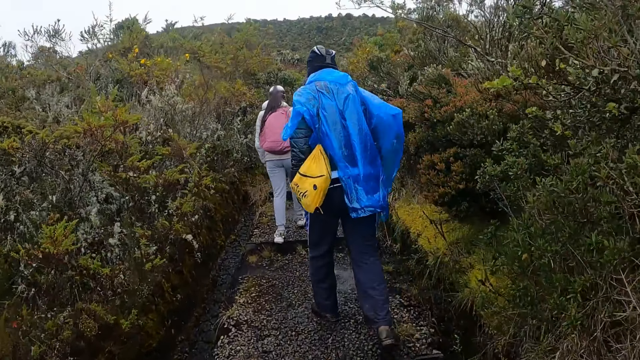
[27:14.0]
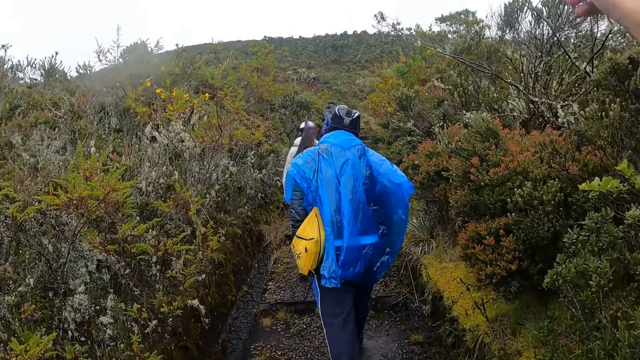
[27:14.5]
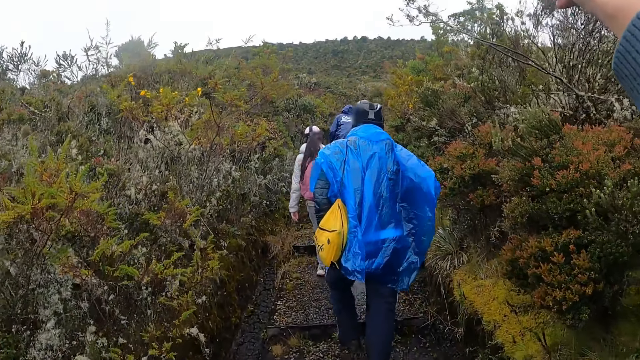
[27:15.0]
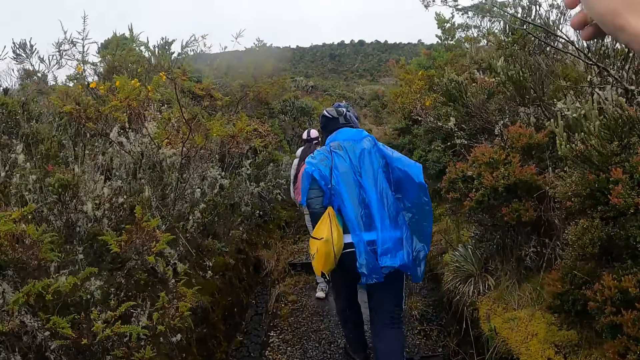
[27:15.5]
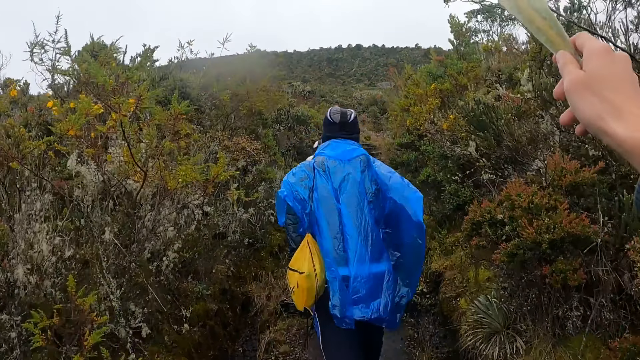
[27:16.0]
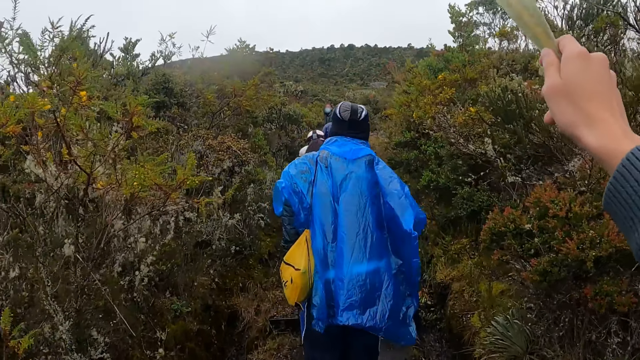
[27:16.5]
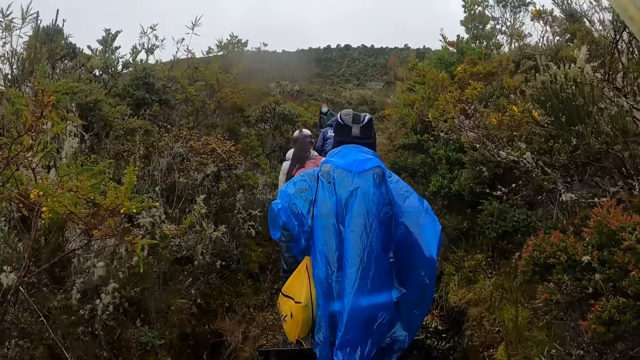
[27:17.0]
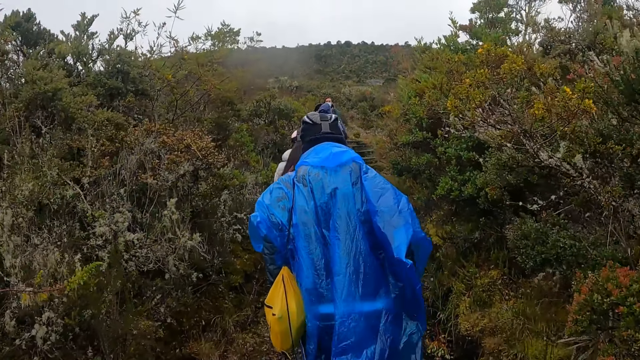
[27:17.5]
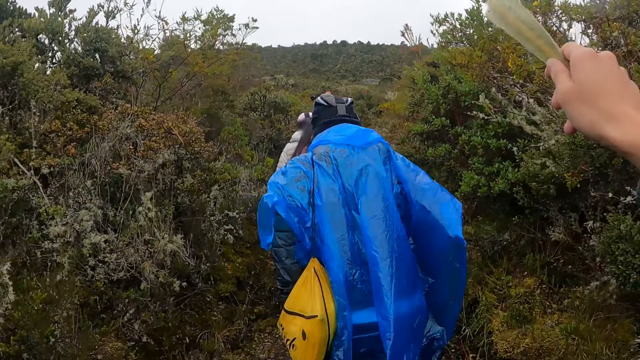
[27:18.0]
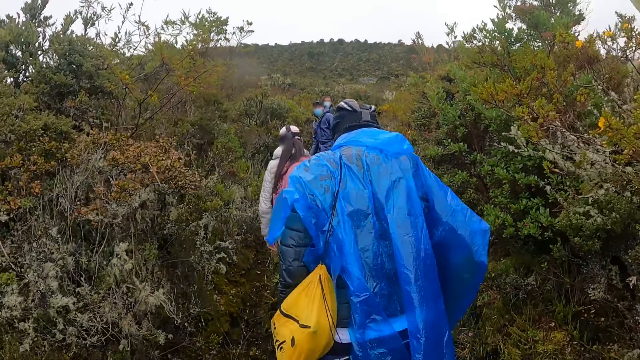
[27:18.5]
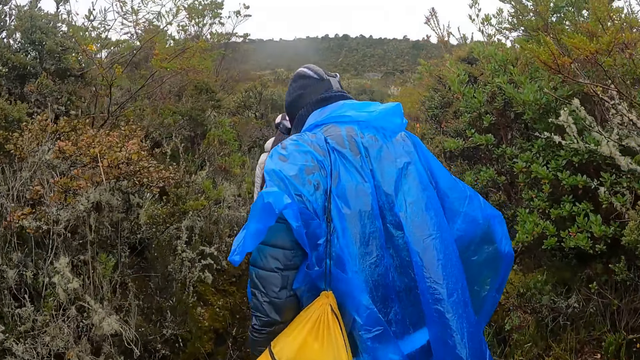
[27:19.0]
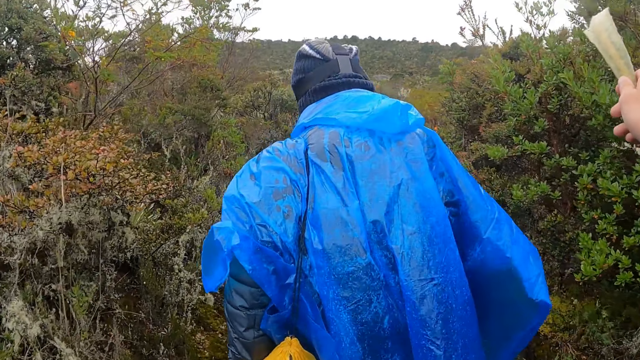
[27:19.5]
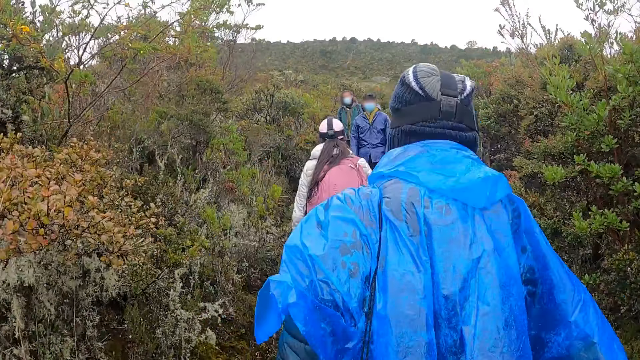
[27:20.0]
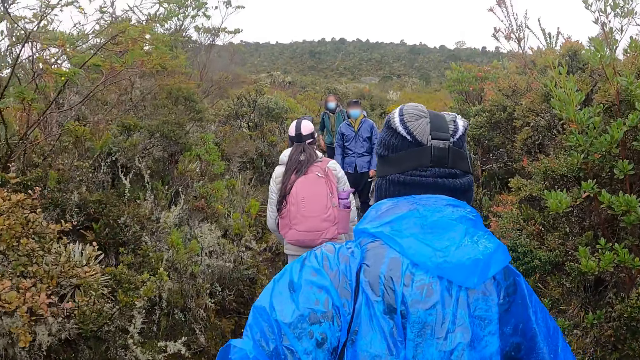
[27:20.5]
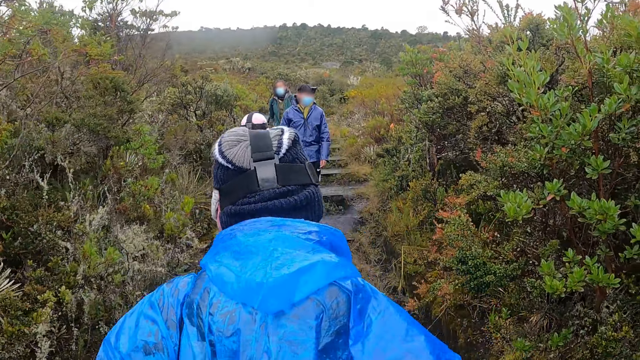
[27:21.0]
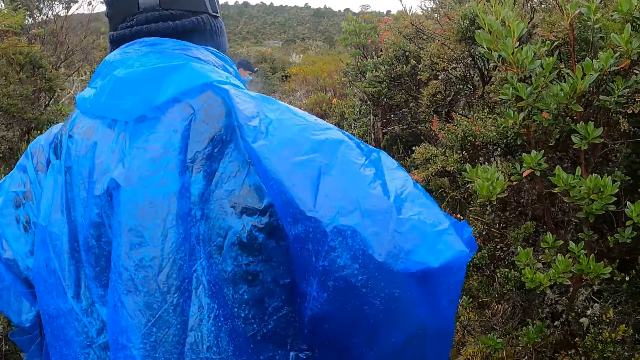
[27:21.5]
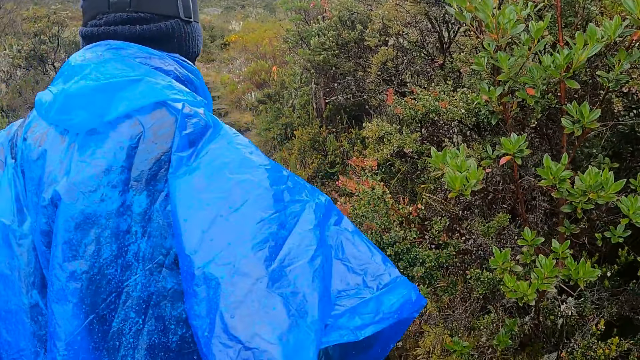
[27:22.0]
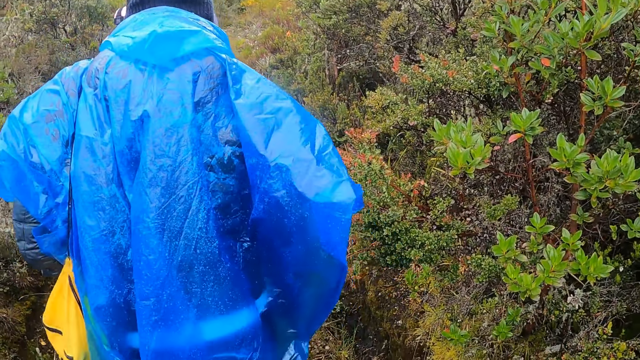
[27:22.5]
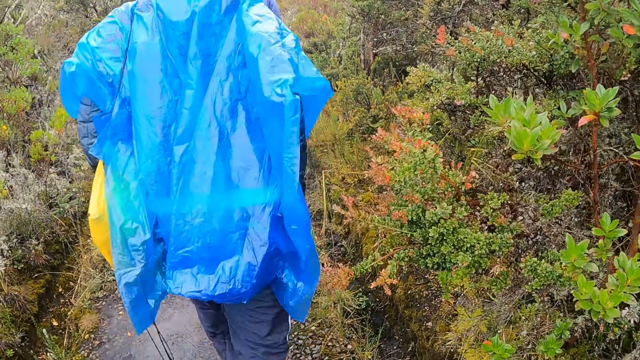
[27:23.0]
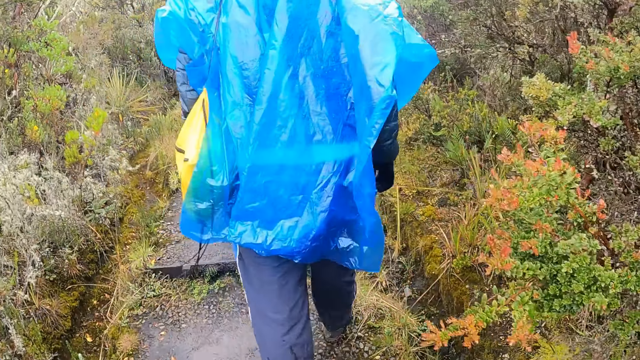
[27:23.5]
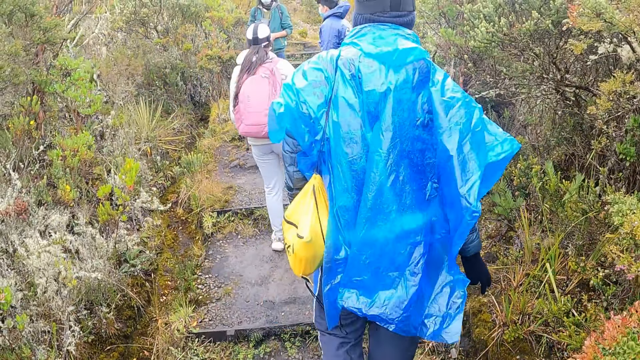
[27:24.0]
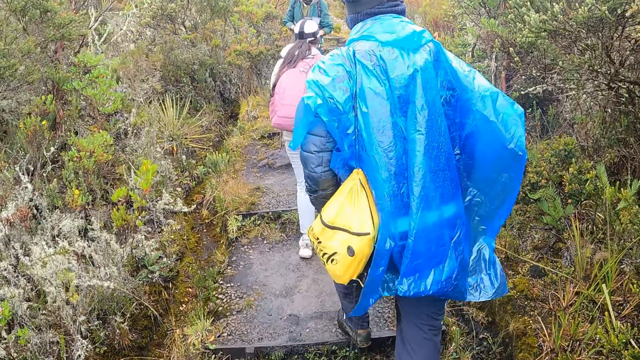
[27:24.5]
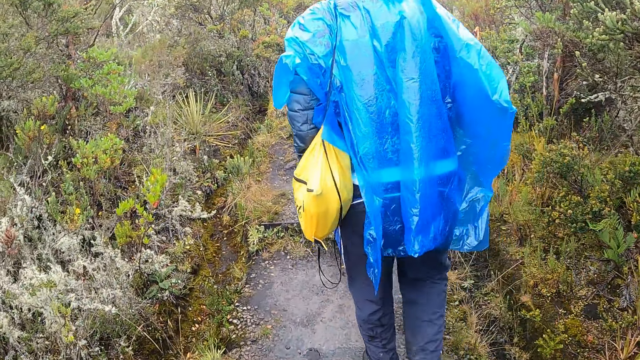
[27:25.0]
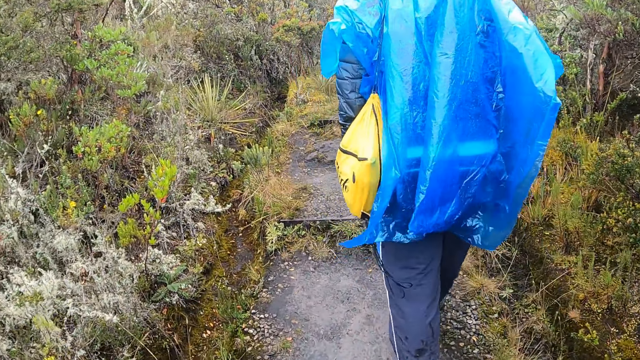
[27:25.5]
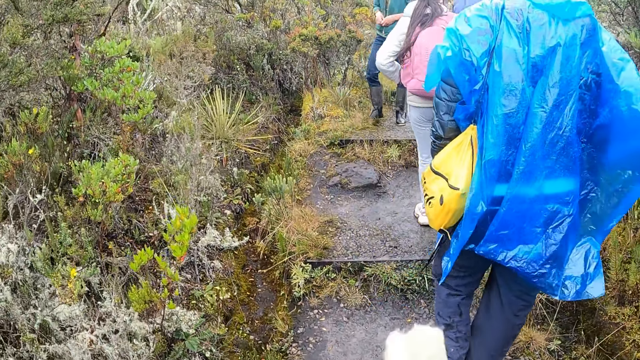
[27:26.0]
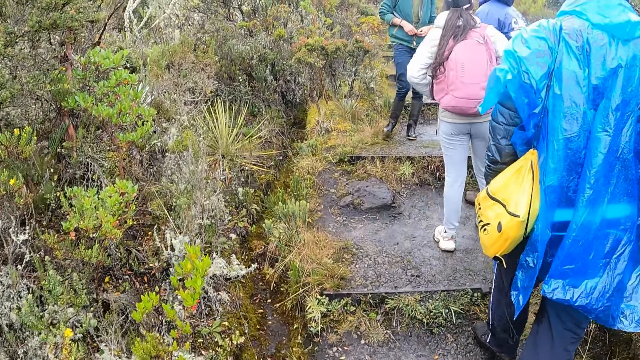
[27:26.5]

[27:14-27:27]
The camera wearer raises the hand. They walk.

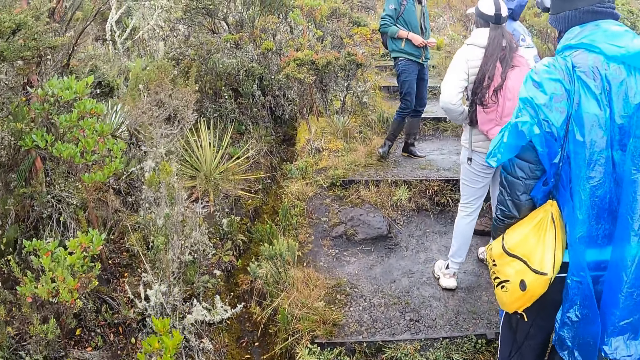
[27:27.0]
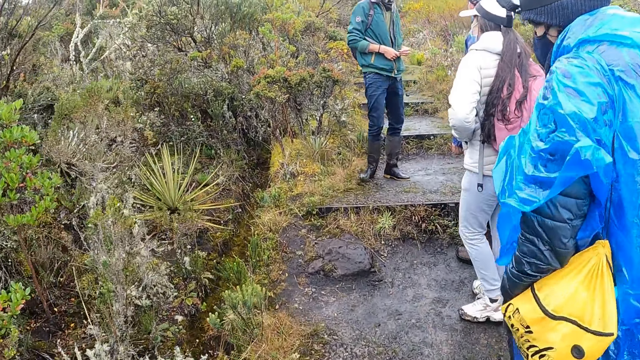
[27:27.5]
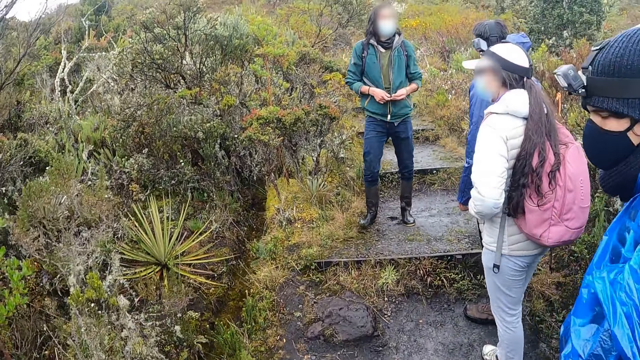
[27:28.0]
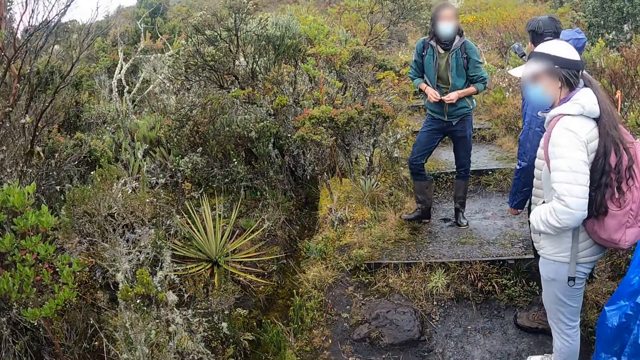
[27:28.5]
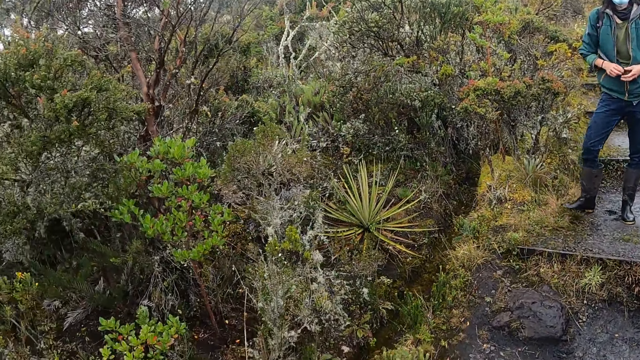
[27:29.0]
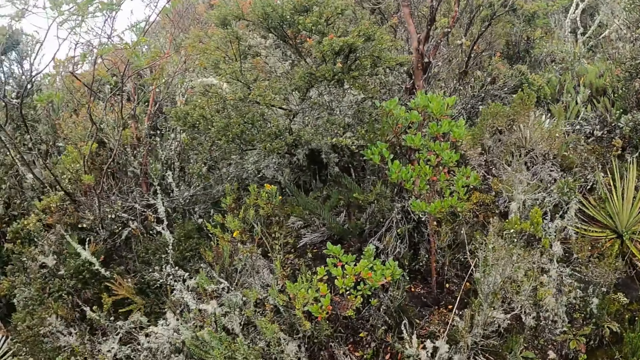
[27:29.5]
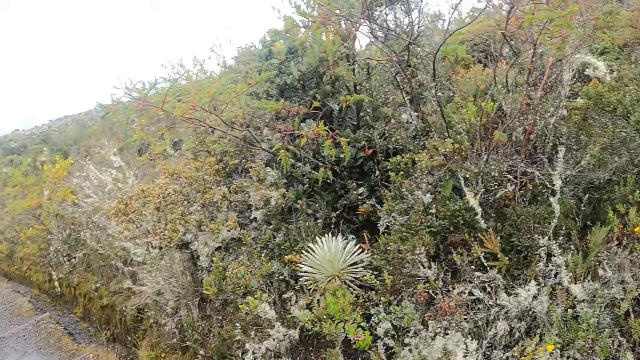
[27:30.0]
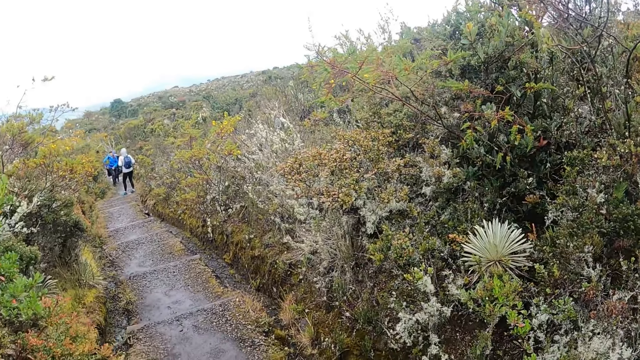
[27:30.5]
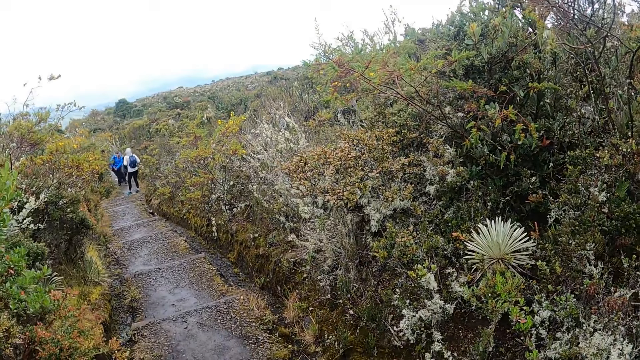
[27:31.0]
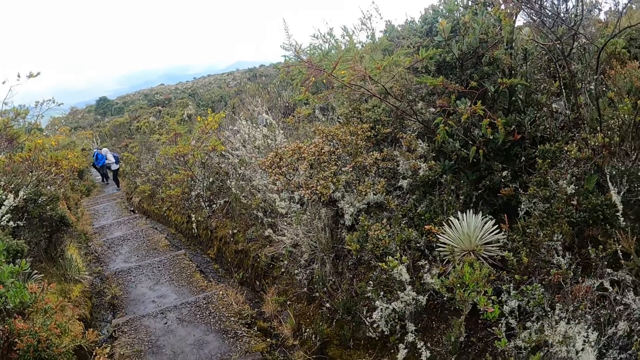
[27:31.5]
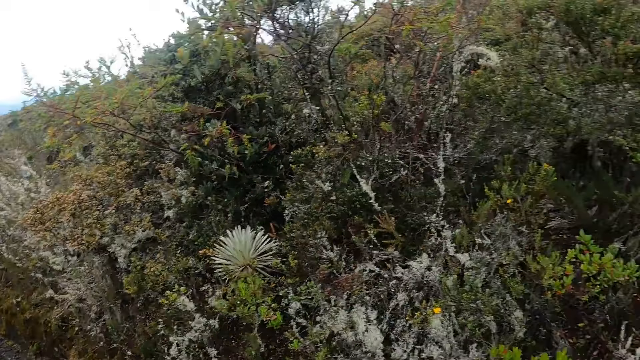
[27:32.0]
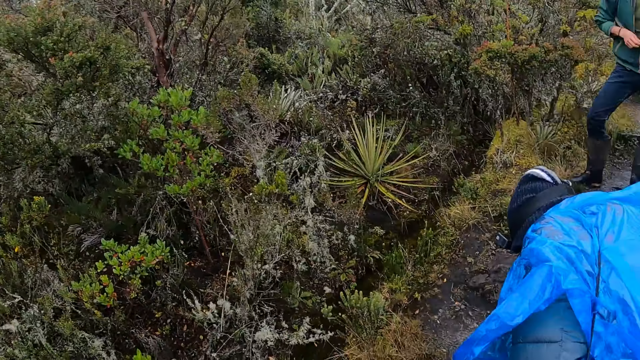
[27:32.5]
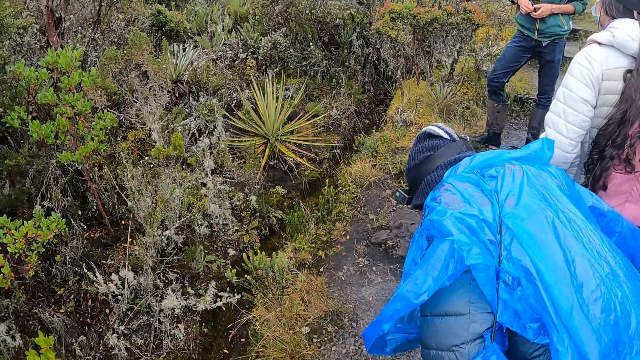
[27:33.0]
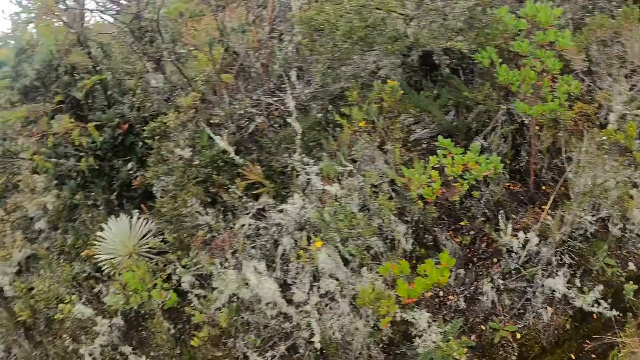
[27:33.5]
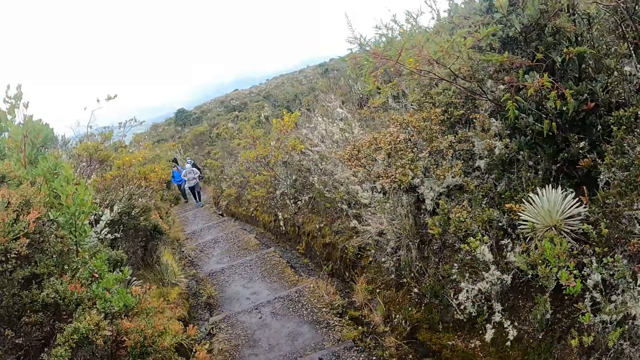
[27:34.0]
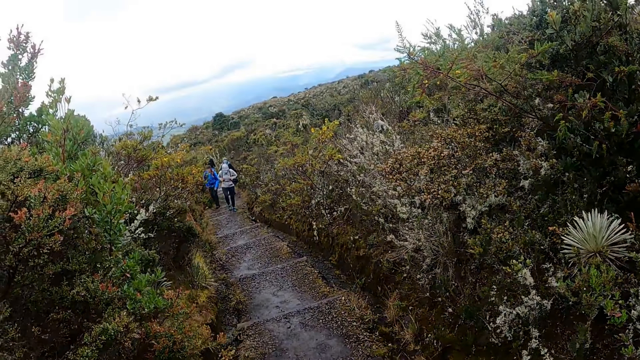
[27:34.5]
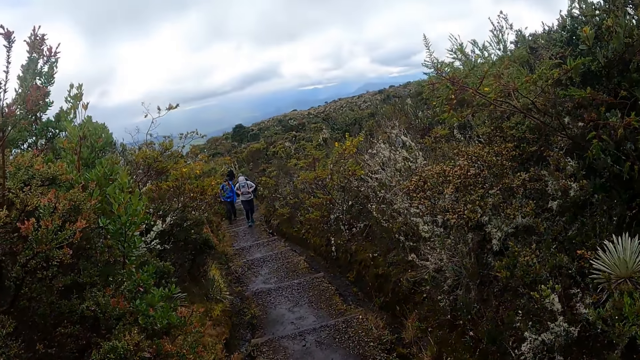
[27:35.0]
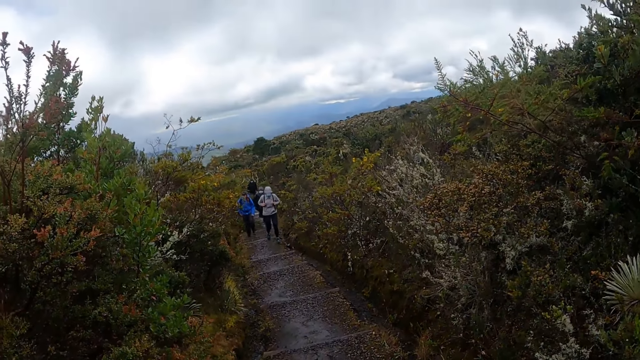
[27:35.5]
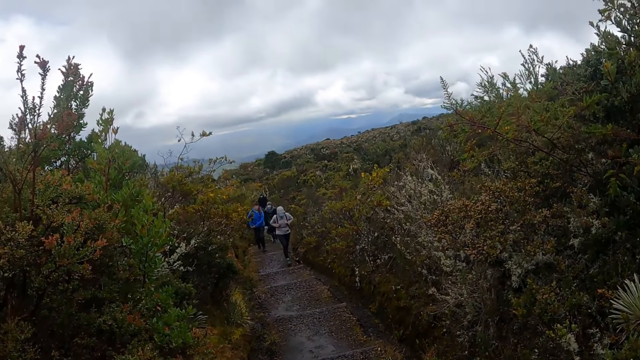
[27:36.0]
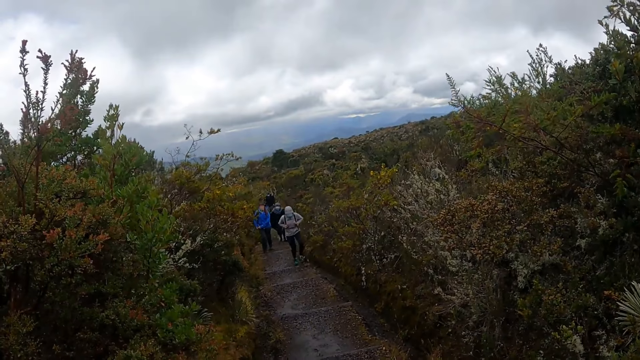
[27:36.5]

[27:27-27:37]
The camera wearer looks around. A man bends down.
